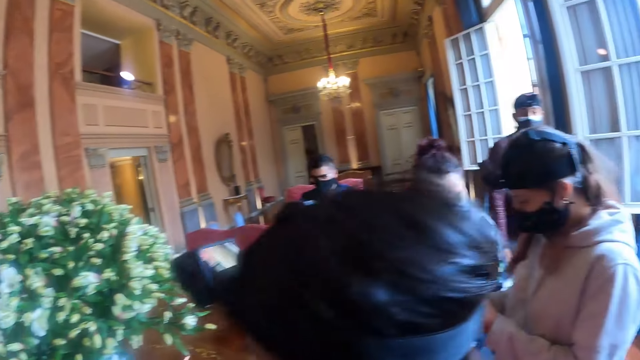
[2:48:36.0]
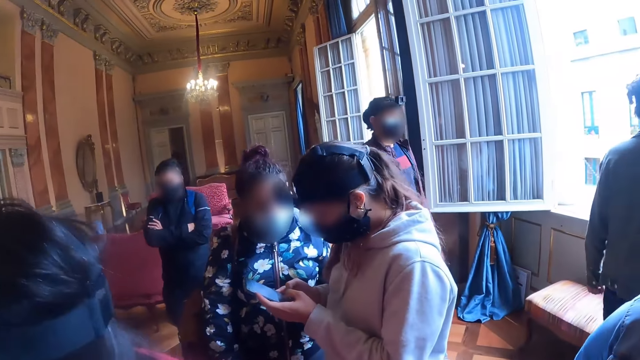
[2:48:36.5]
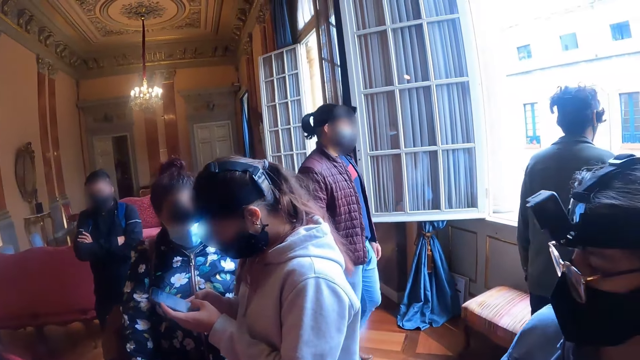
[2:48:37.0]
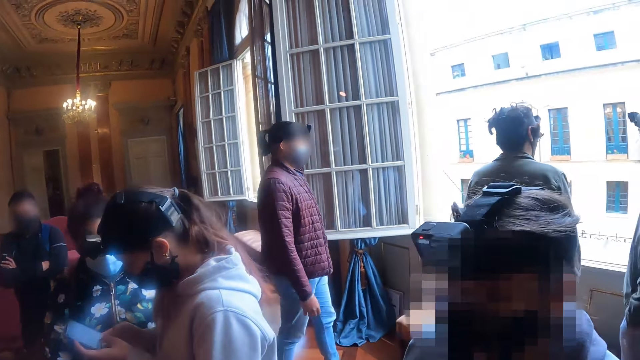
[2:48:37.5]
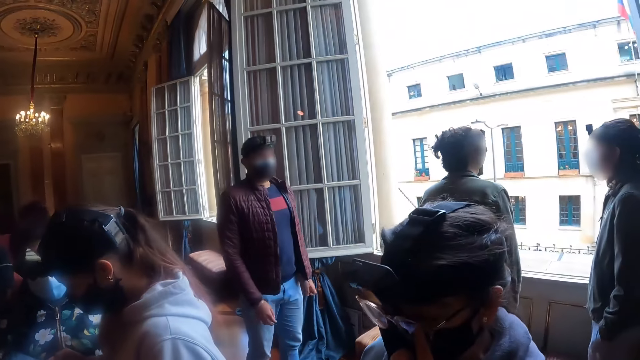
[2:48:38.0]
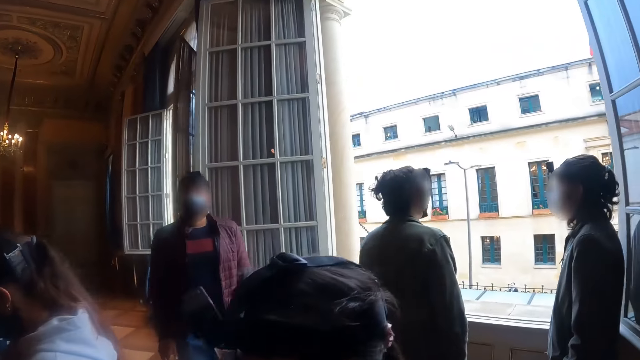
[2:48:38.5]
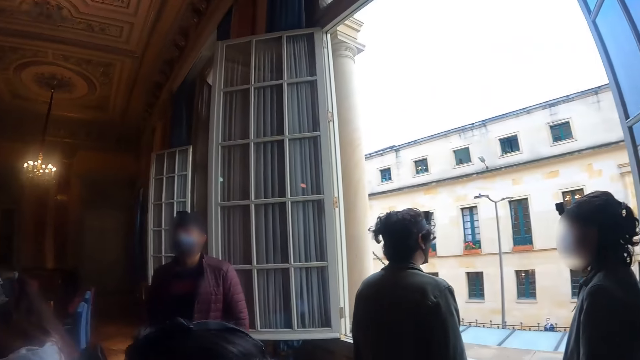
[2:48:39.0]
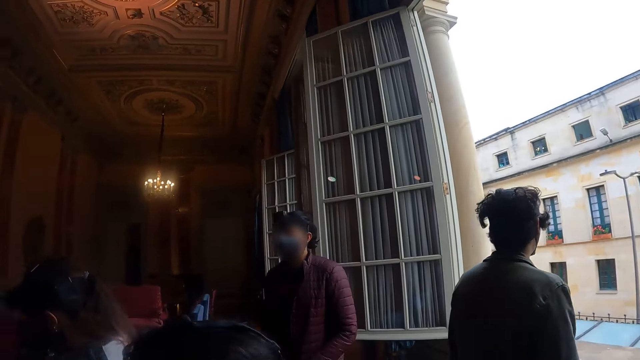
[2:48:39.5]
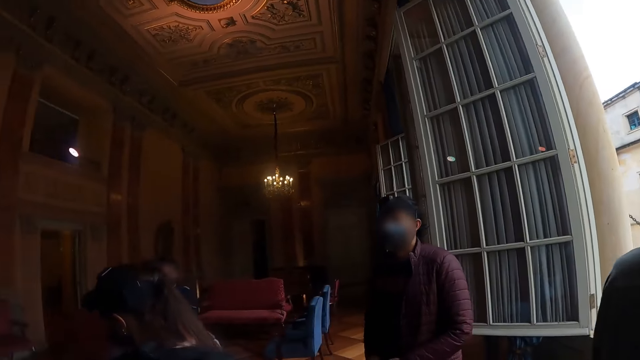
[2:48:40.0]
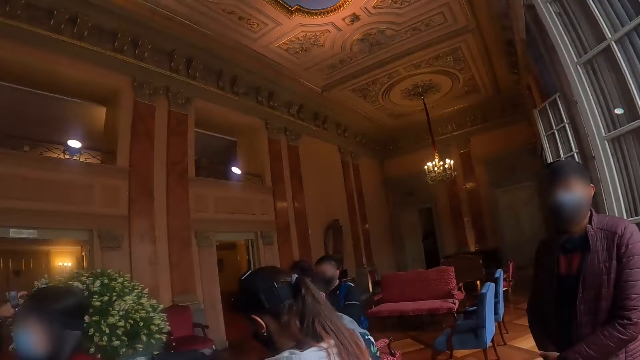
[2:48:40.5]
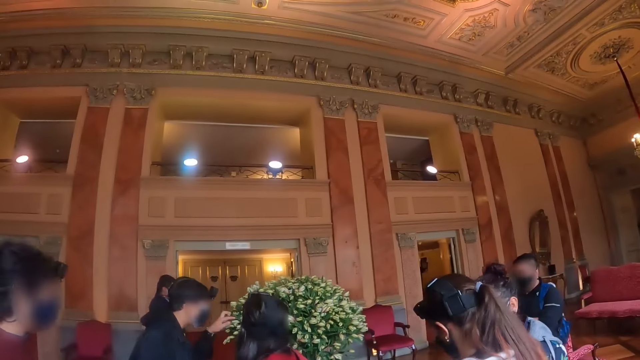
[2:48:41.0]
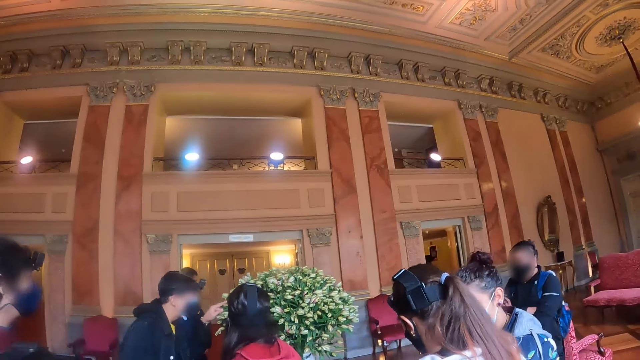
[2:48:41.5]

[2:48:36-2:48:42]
The camera wearer looks around.

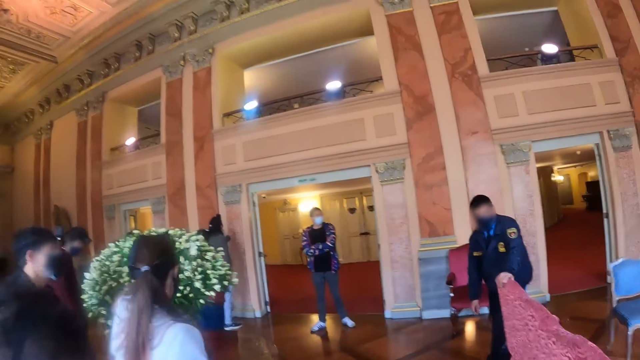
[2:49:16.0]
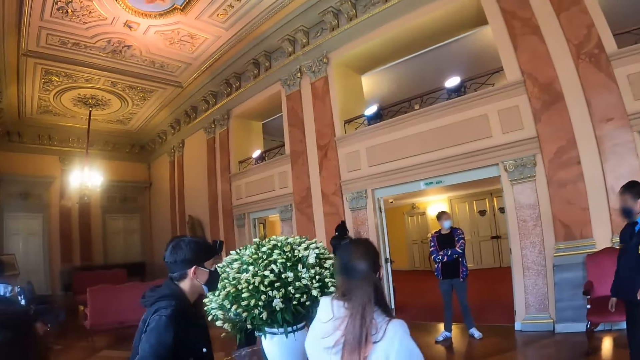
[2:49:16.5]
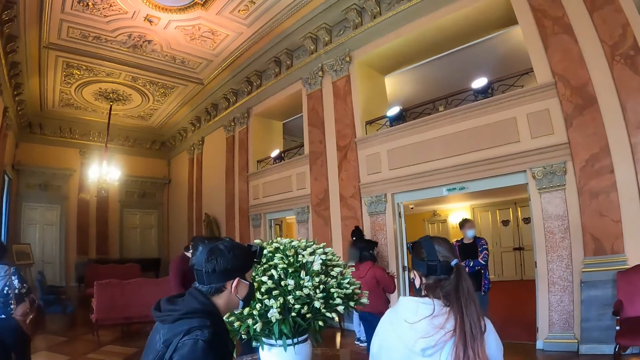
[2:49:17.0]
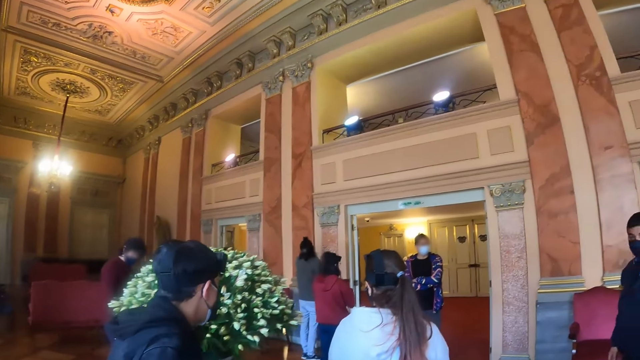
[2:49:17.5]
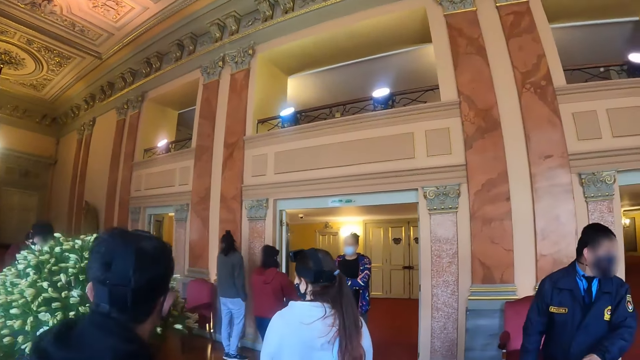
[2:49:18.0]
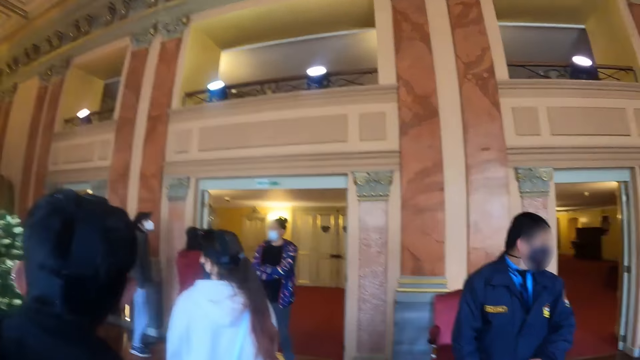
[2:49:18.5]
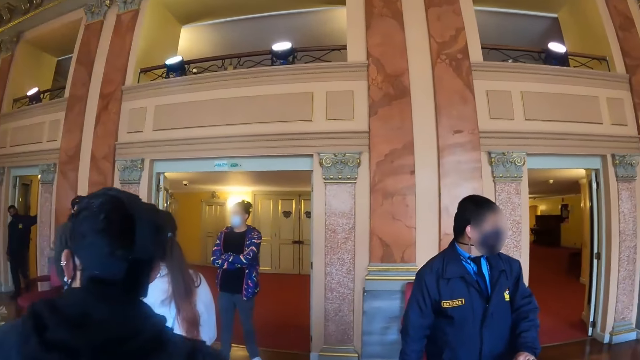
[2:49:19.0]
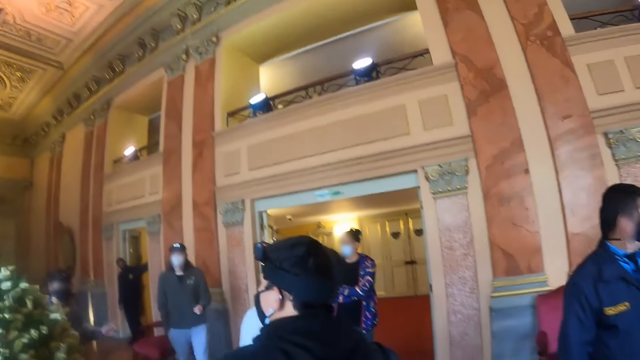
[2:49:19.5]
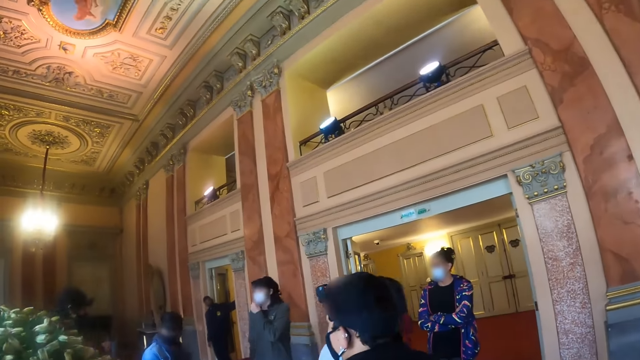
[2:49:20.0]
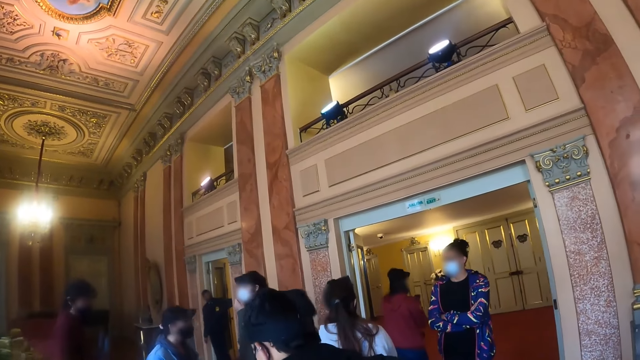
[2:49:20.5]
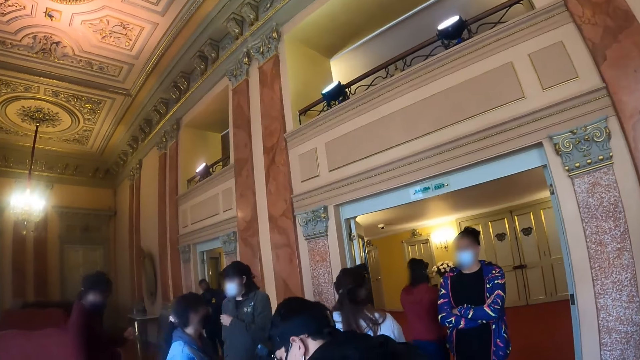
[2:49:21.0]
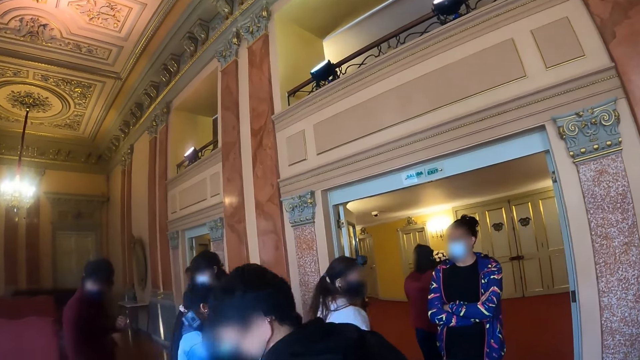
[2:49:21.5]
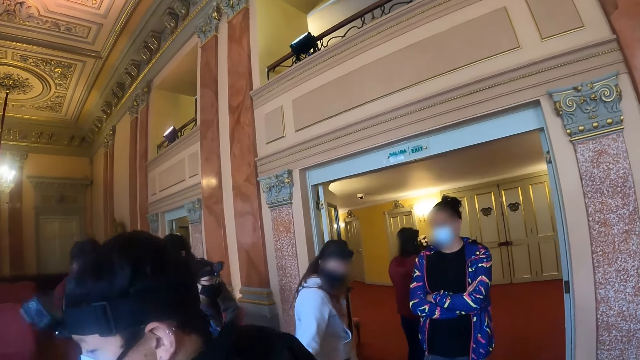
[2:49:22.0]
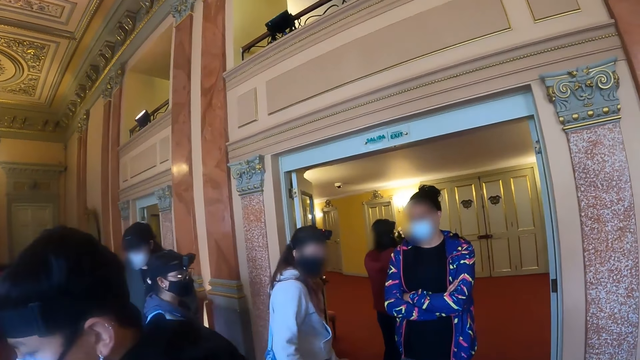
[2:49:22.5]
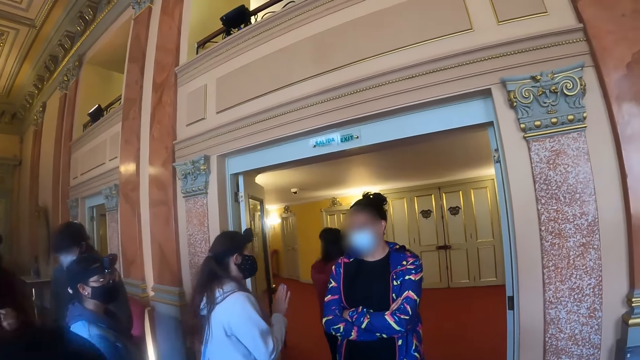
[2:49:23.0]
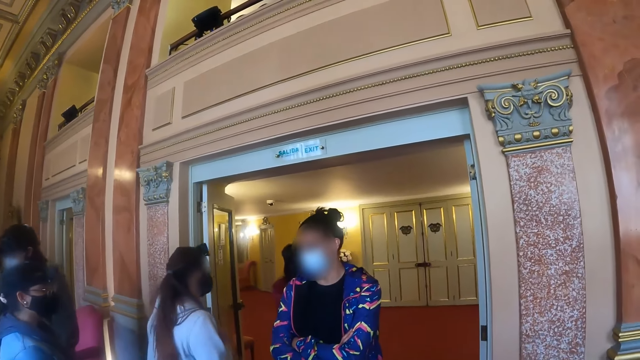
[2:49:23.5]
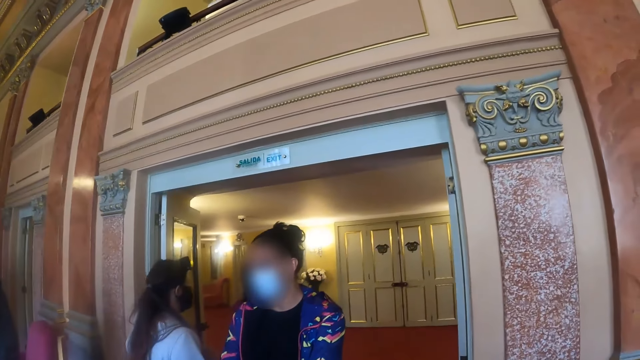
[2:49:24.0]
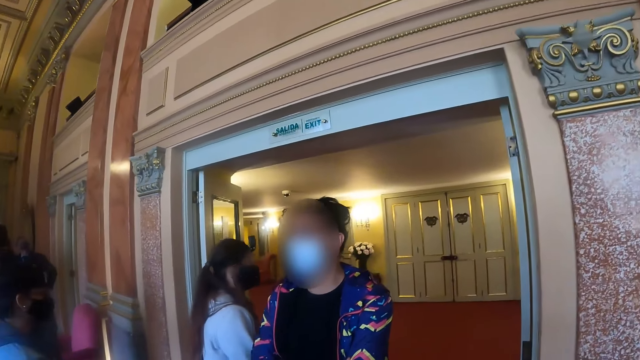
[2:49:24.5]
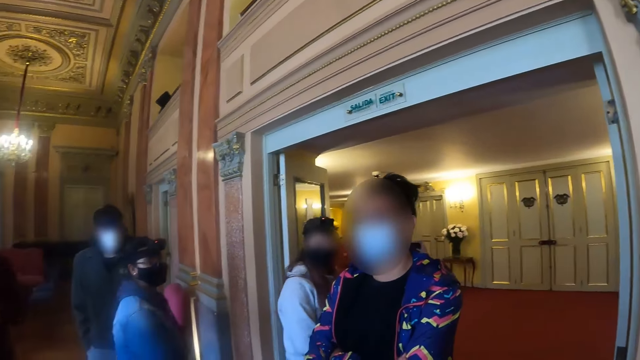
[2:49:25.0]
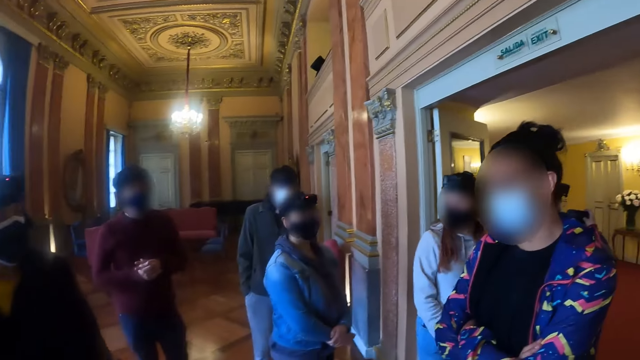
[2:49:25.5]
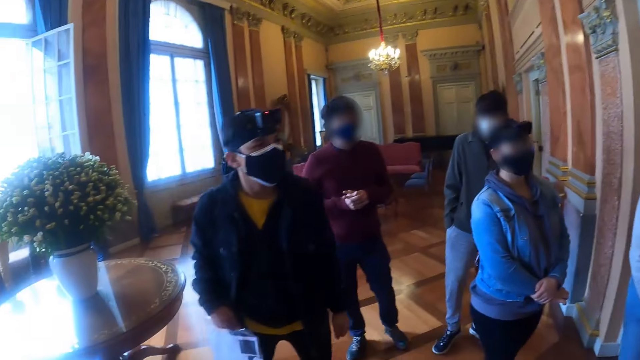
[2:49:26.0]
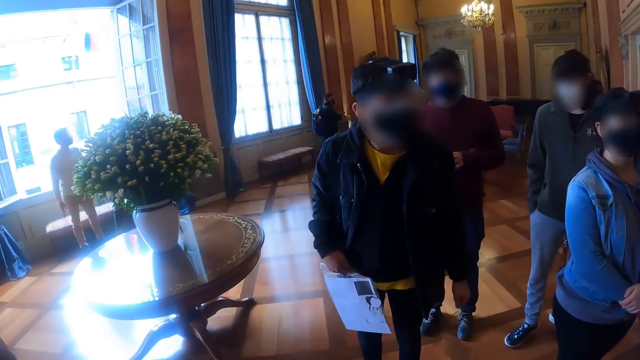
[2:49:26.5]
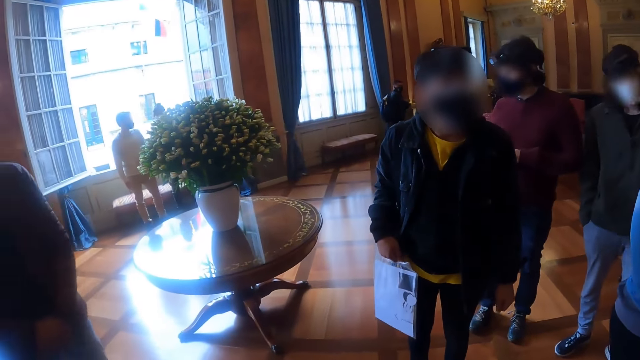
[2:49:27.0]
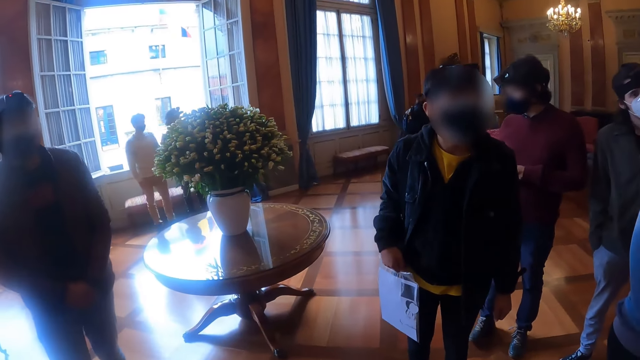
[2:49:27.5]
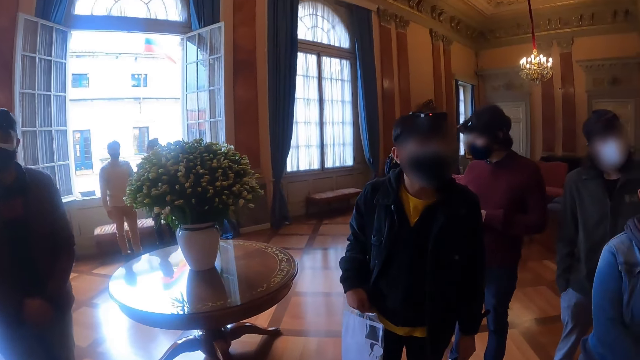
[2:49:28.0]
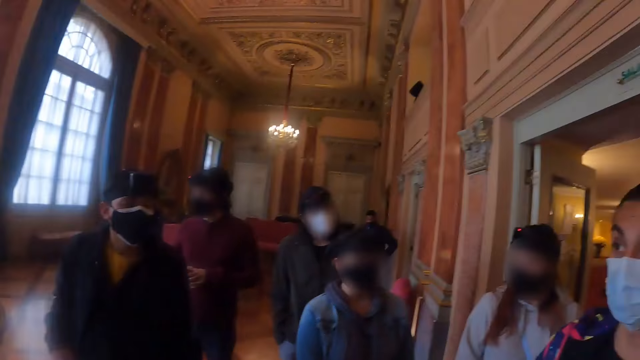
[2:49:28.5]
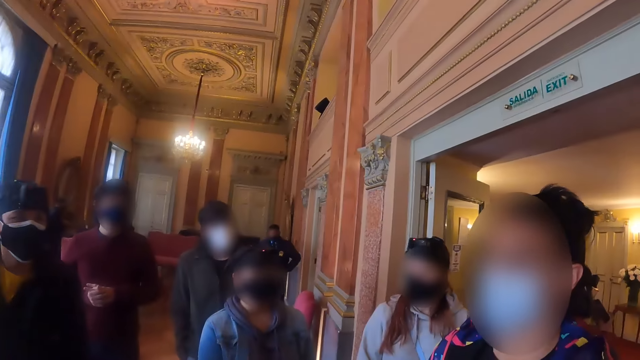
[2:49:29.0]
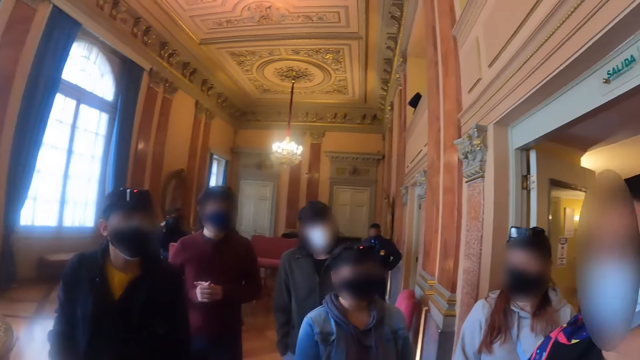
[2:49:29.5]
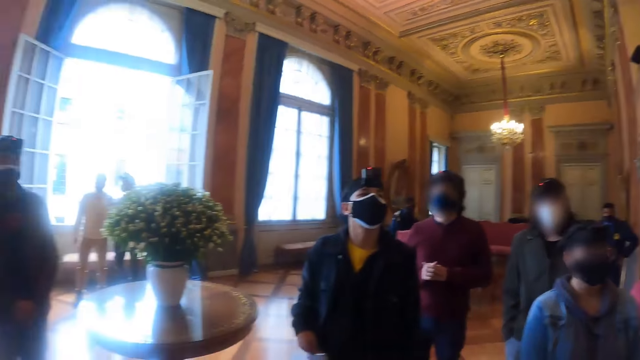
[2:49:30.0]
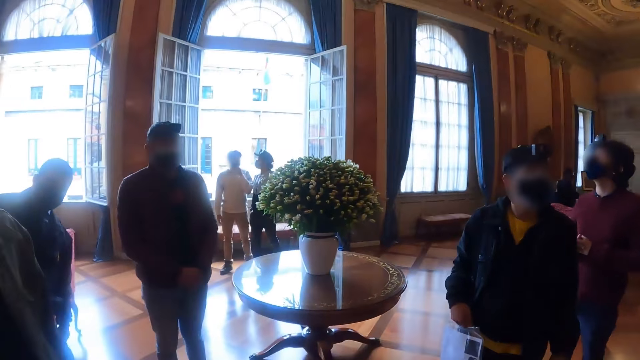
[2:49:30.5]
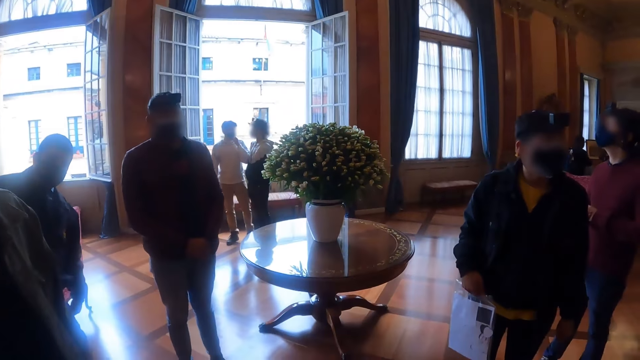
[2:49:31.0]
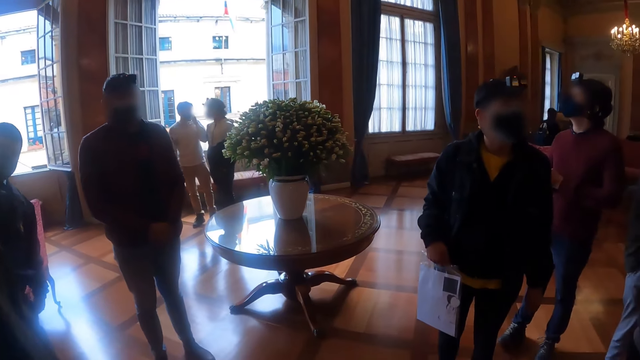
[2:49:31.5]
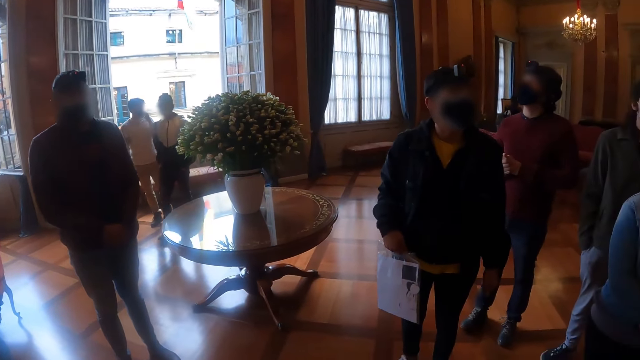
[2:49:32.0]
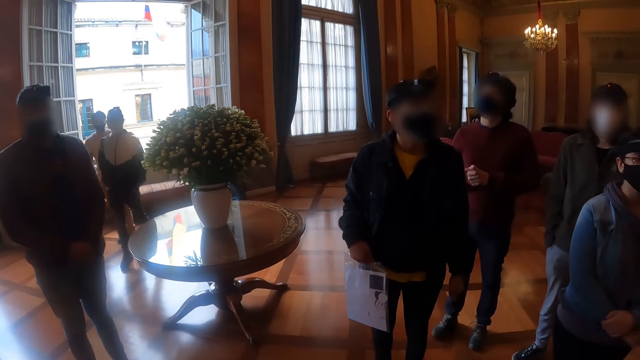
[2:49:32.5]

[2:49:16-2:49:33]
The camera wearer walks to the door. They walk around the hall. They look around.
